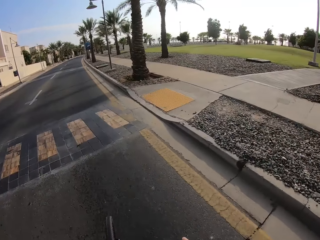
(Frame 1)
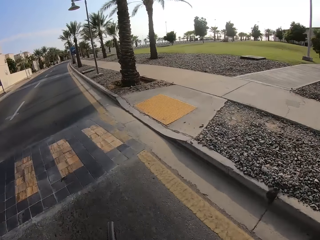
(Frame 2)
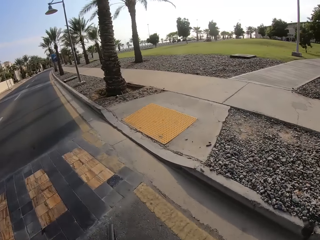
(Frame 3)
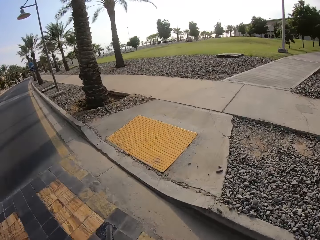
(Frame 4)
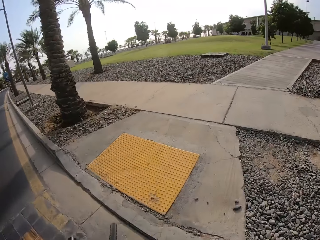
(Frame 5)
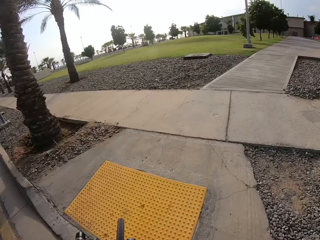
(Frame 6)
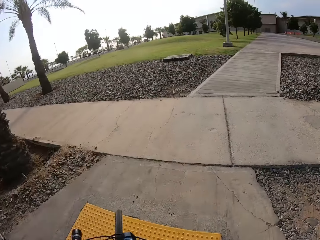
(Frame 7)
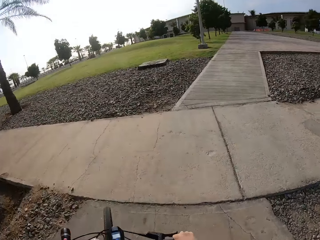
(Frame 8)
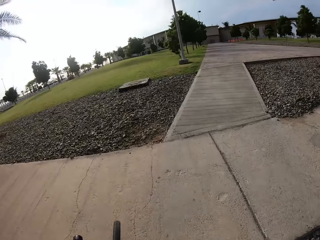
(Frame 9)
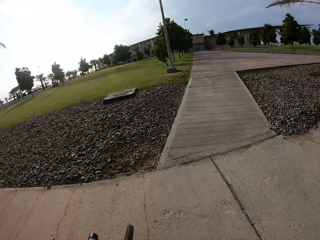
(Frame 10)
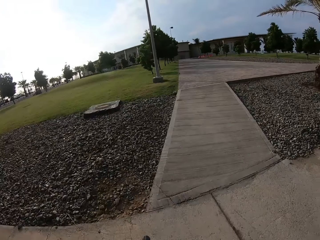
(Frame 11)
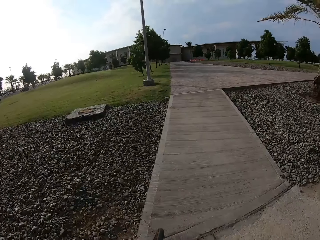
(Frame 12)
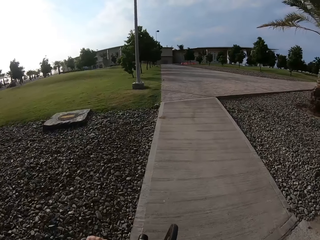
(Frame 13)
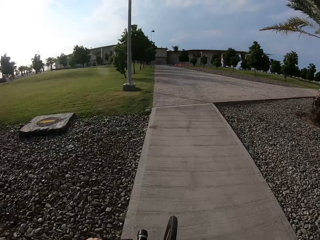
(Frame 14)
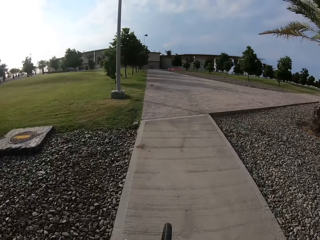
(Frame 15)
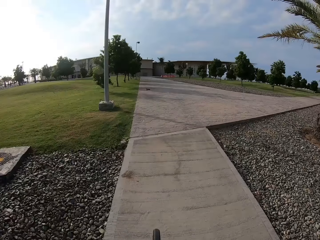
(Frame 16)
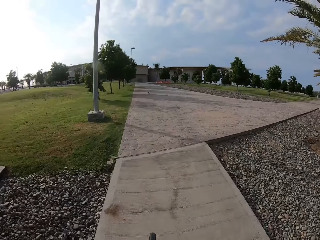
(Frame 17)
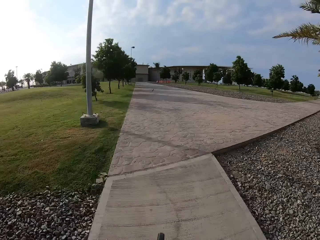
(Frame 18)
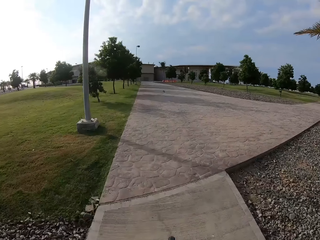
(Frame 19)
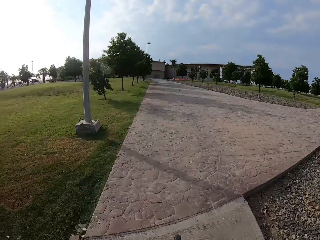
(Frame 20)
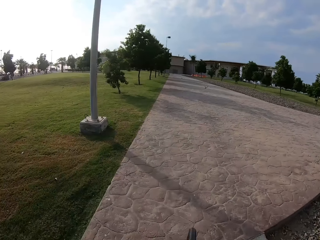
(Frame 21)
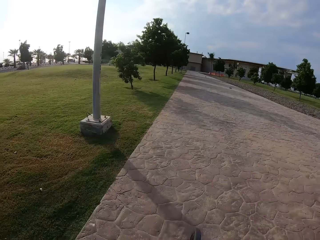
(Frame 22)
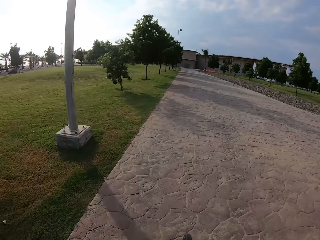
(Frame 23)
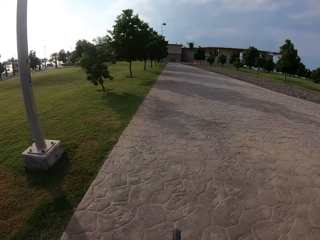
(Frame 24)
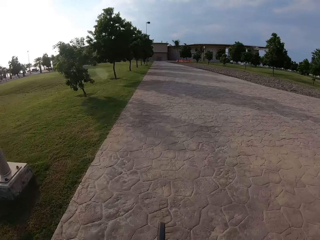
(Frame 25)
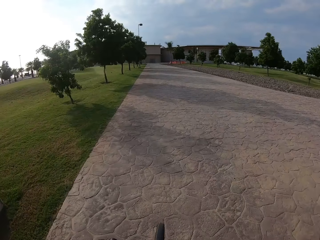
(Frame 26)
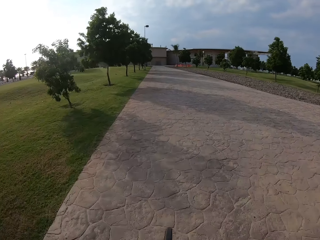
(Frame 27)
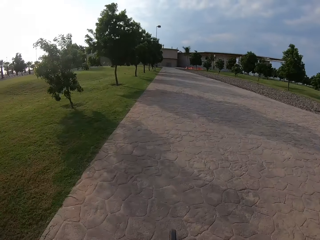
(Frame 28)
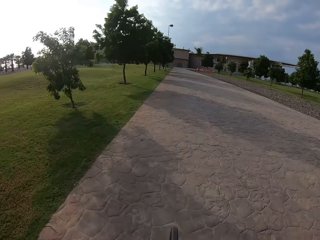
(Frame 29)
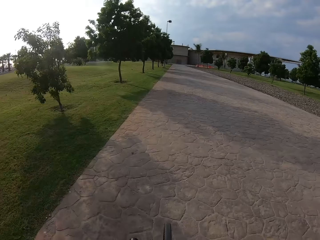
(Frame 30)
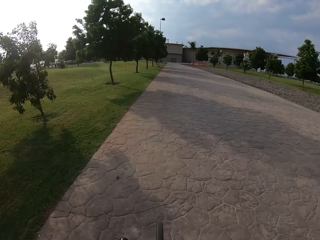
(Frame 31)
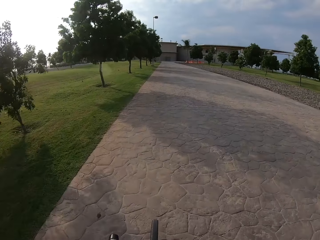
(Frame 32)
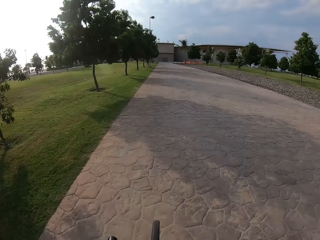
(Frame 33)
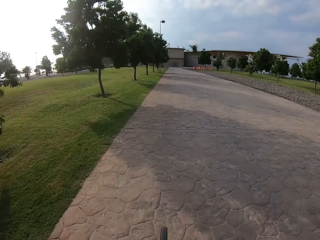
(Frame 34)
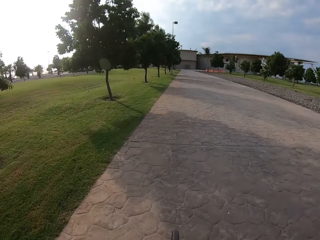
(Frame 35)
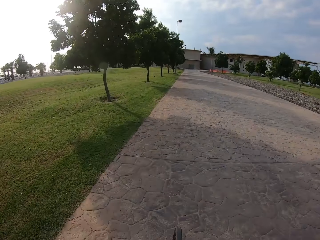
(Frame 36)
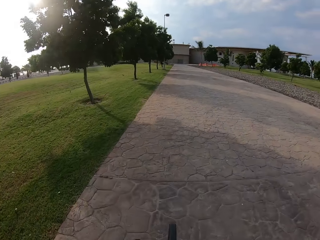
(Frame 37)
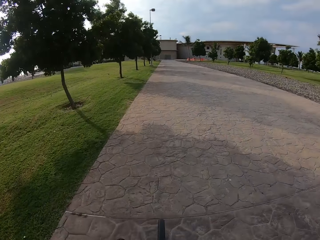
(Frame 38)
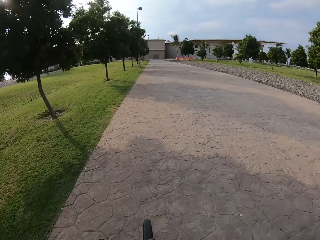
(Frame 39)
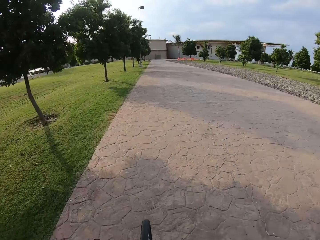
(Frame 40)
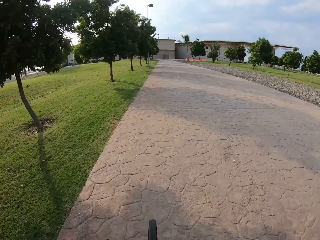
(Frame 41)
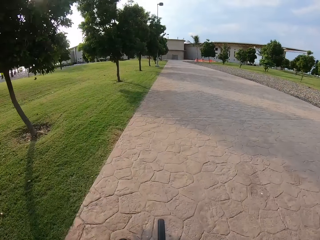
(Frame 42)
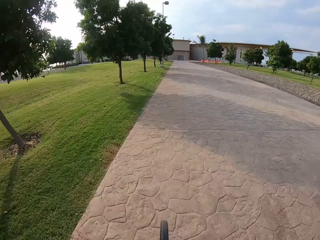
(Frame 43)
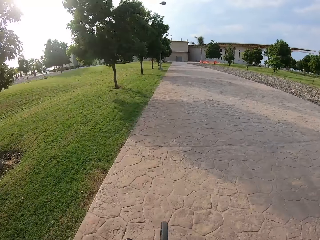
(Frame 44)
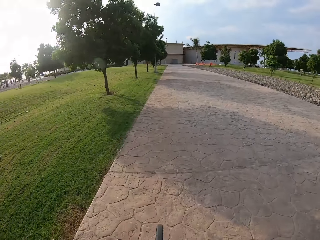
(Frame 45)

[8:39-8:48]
The camera wearer rides the bicycle on the pavement.

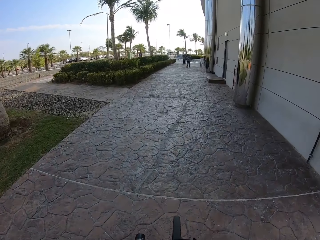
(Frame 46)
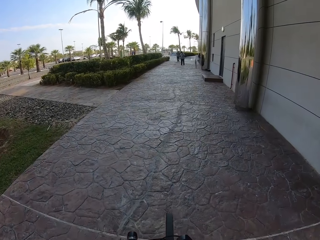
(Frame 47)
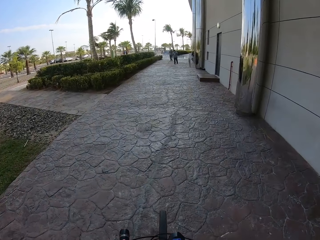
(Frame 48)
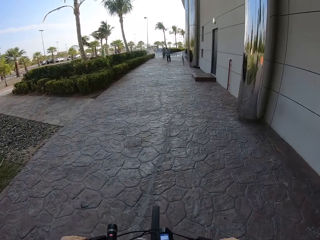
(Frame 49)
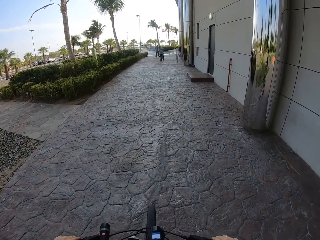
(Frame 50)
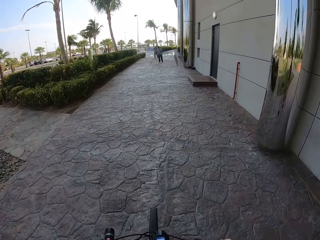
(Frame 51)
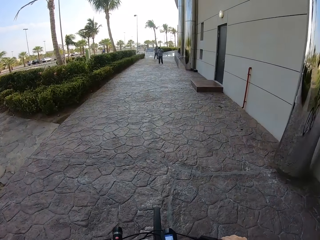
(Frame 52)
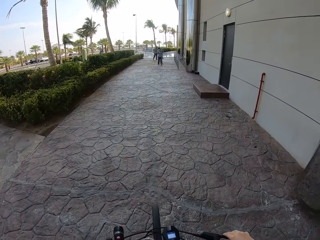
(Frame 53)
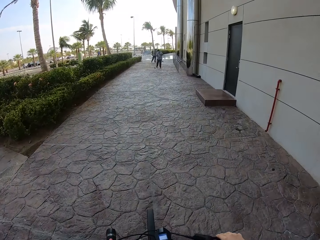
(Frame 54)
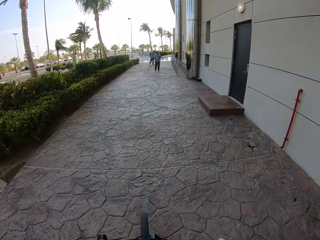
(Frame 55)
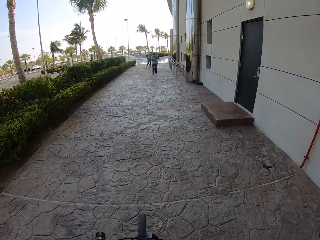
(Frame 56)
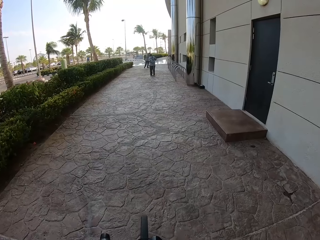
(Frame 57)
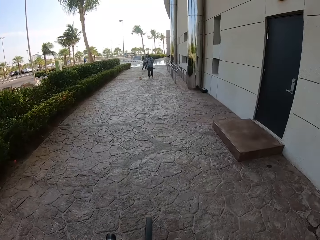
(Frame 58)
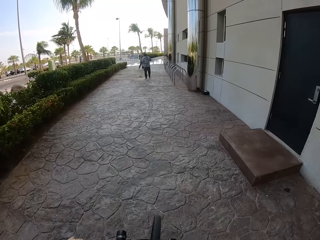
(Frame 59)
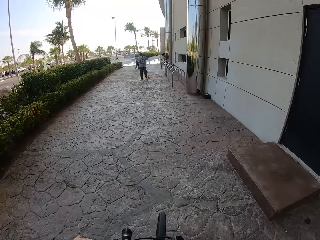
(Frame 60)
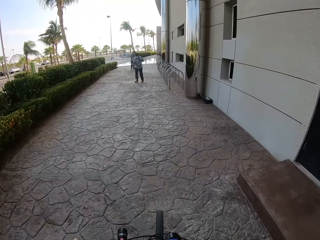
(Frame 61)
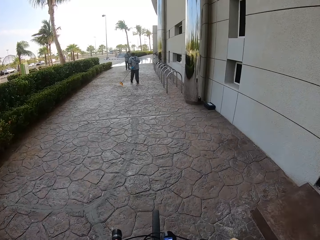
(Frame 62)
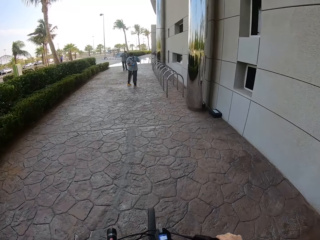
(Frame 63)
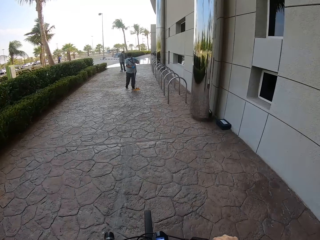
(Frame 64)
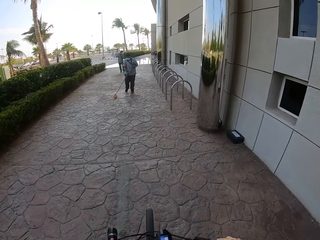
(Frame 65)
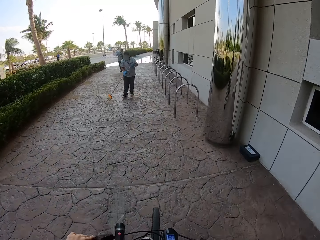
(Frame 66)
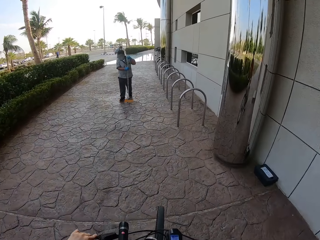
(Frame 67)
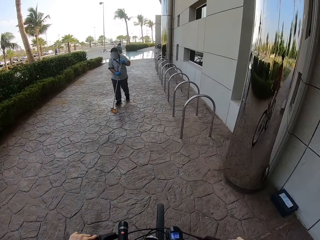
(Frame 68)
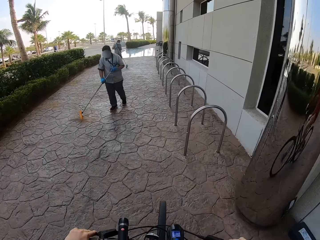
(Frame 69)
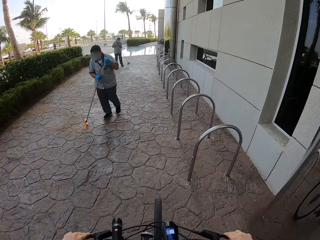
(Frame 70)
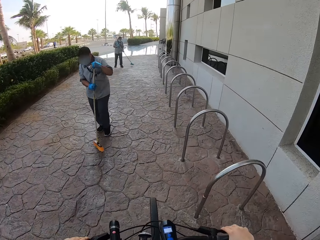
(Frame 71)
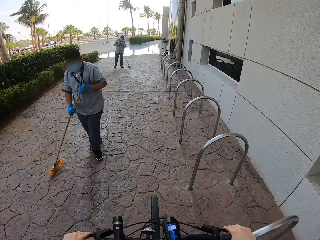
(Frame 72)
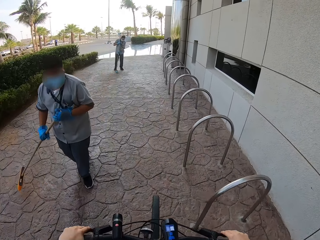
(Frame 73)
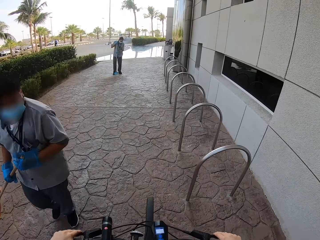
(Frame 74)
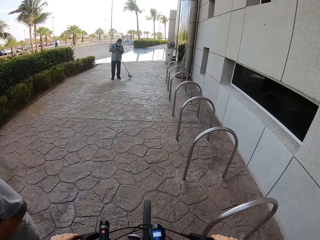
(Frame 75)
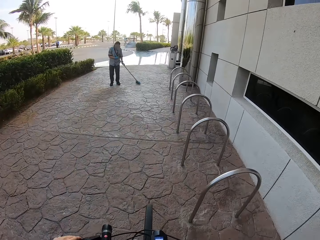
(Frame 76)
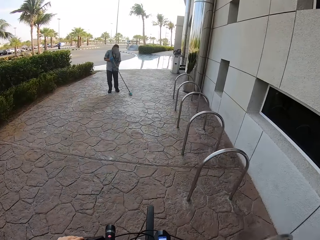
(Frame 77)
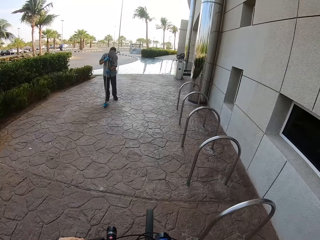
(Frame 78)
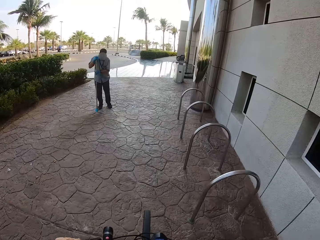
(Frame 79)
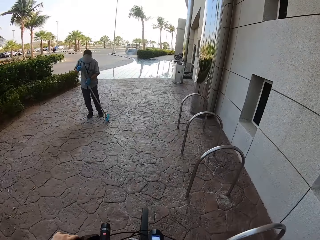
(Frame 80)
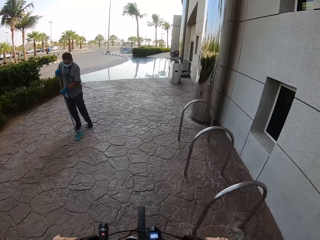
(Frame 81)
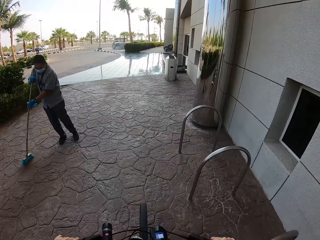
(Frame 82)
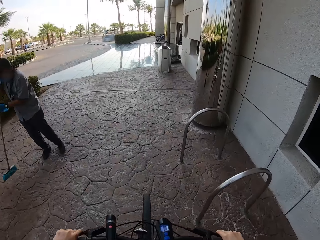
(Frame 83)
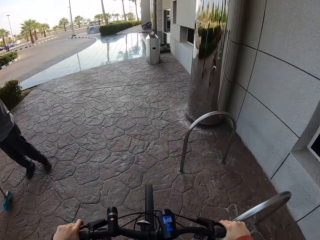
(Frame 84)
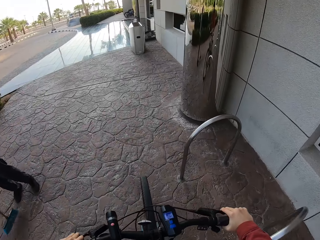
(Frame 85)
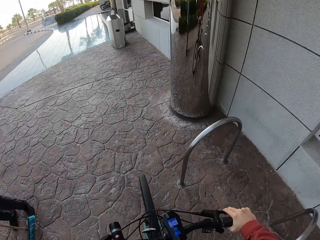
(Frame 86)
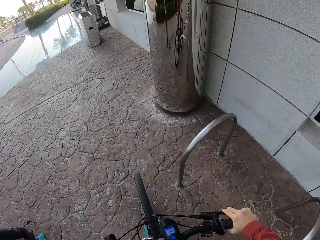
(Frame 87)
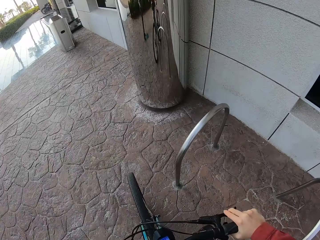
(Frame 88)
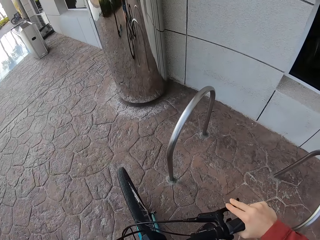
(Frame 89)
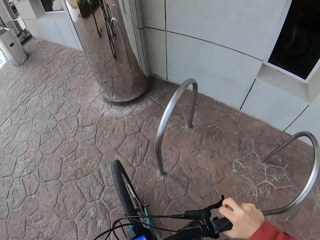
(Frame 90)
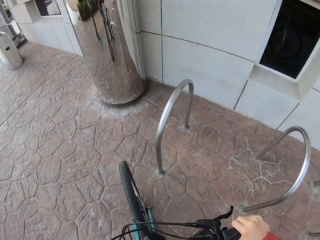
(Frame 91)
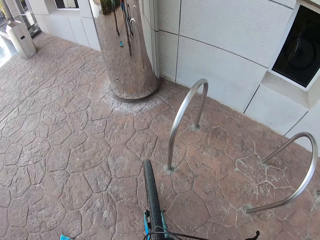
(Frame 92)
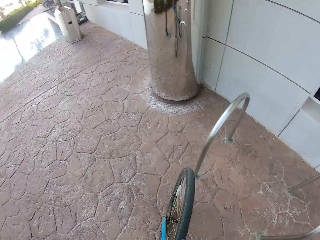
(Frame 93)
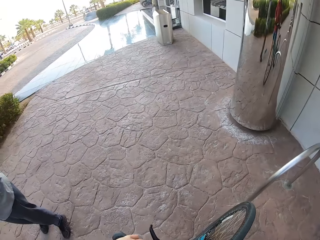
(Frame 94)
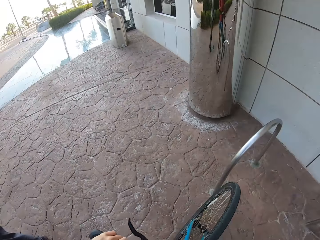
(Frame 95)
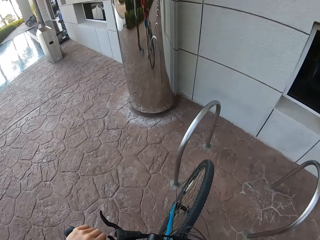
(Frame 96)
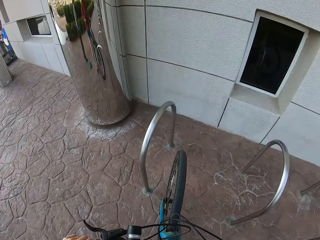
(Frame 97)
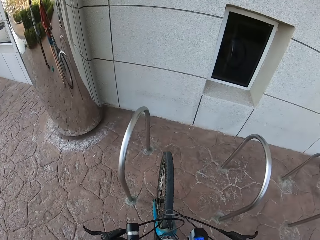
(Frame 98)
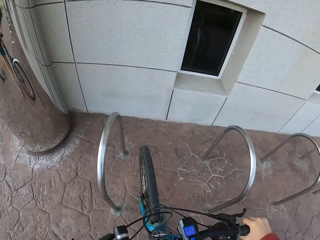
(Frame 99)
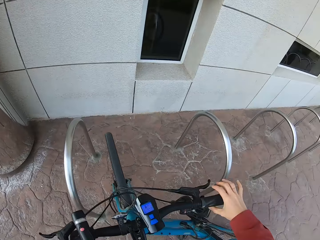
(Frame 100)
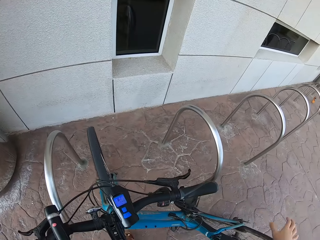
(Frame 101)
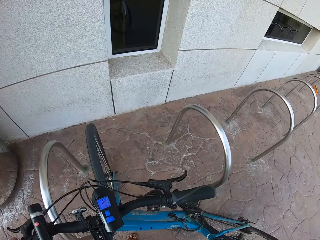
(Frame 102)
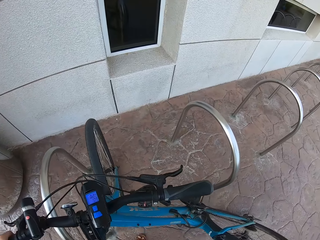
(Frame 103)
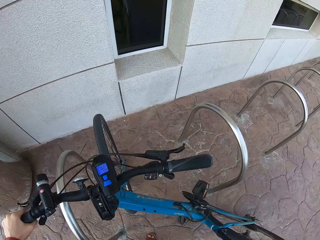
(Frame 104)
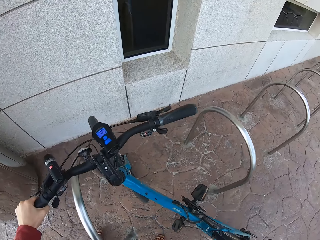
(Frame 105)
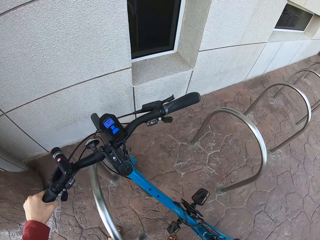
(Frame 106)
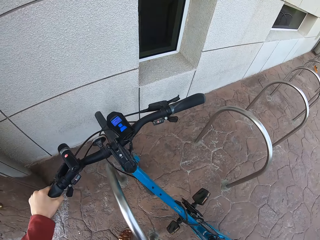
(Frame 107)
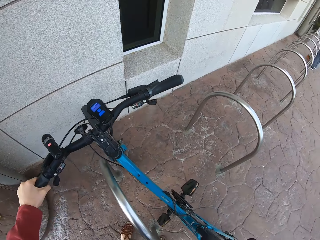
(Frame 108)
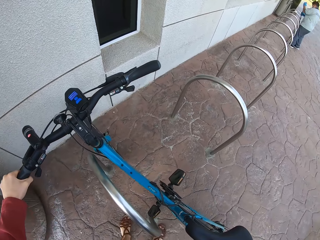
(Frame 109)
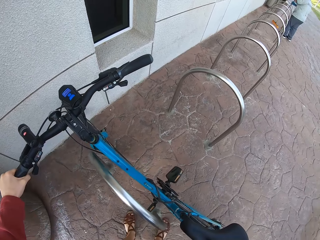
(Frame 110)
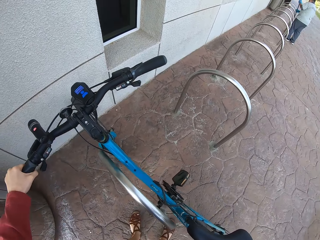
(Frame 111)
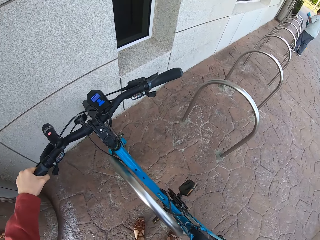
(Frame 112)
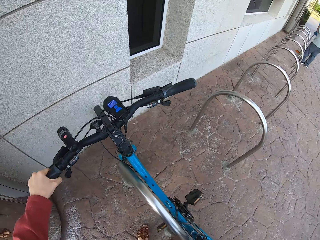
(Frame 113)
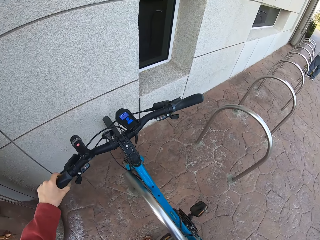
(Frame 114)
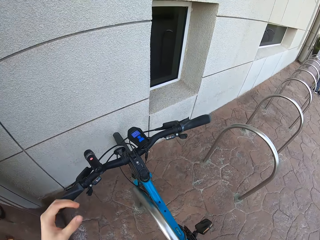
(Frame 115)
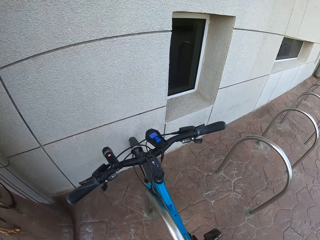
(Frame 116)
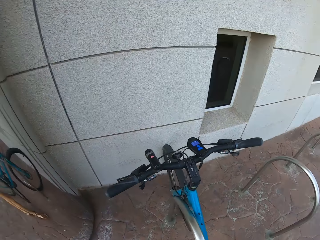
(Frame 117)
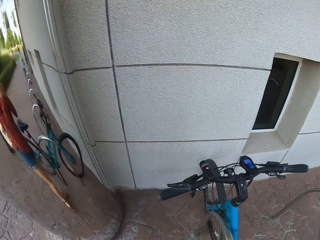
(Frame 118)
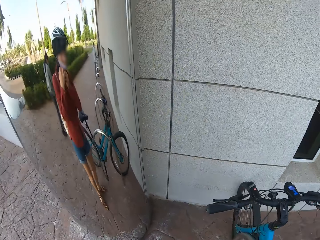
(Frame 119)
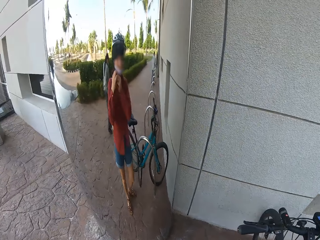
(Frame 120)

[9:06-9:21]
A woman sweeps the pavement. Another woman sweeps the pavement. The camera wearer rides the bicycle on the pavement. They get off the bicycle and park the bicycle on the rack.
